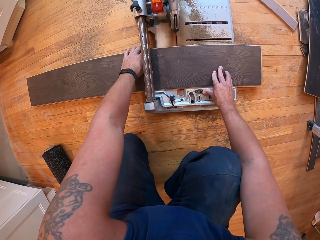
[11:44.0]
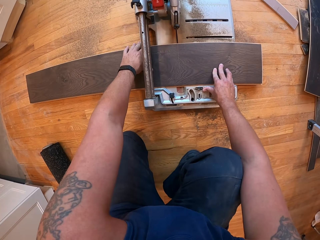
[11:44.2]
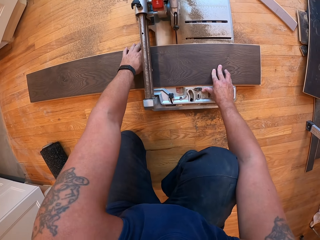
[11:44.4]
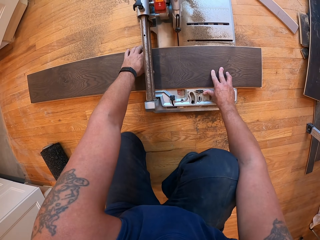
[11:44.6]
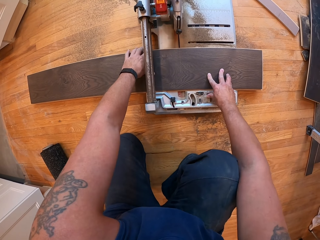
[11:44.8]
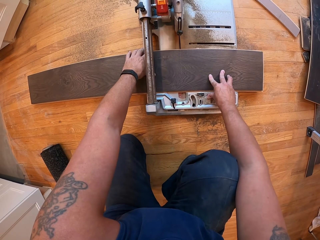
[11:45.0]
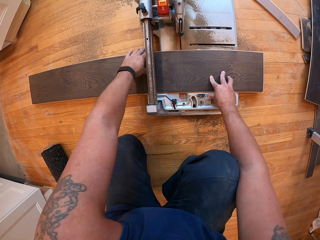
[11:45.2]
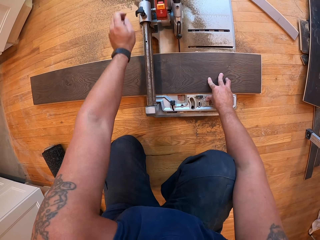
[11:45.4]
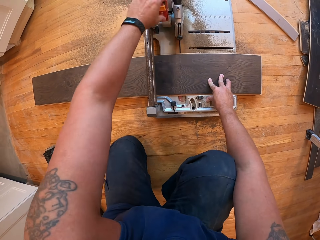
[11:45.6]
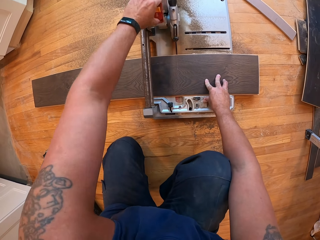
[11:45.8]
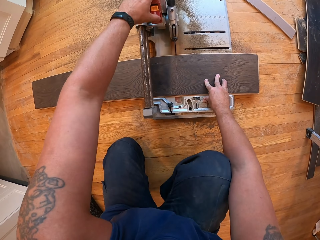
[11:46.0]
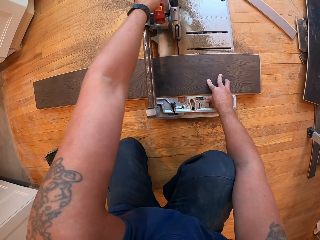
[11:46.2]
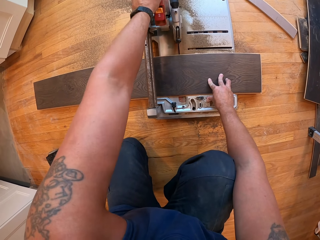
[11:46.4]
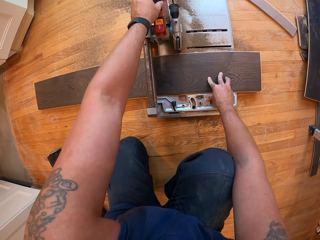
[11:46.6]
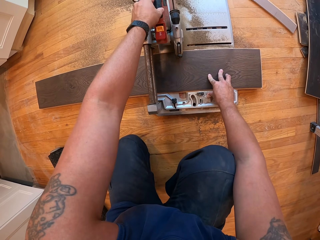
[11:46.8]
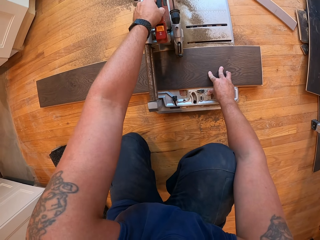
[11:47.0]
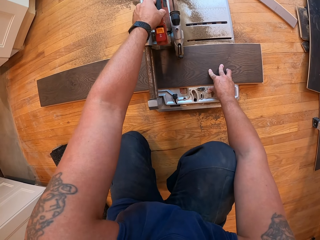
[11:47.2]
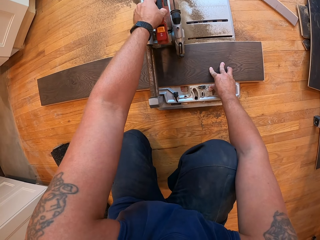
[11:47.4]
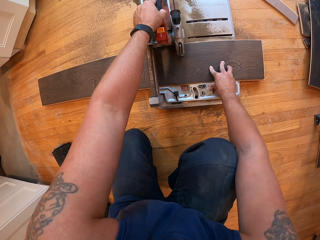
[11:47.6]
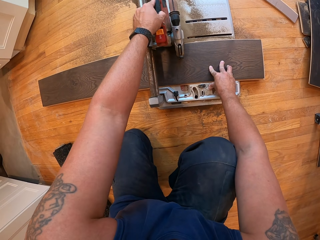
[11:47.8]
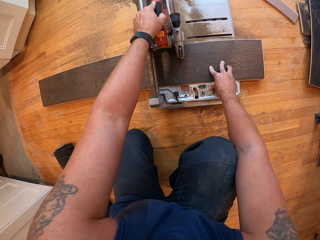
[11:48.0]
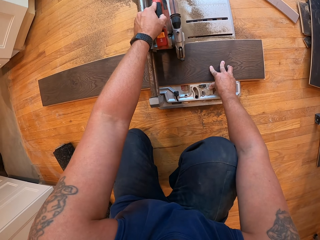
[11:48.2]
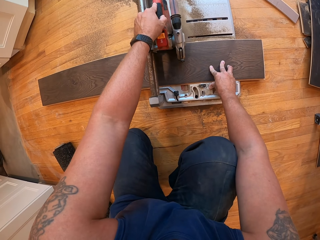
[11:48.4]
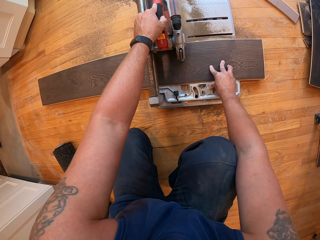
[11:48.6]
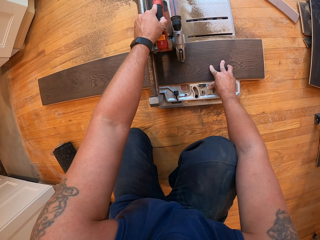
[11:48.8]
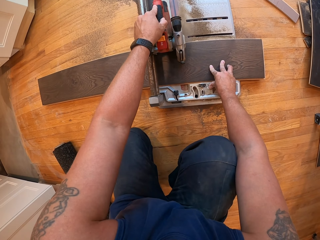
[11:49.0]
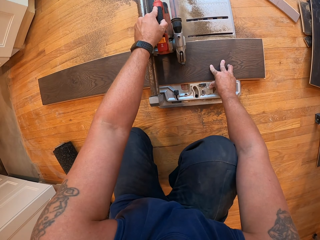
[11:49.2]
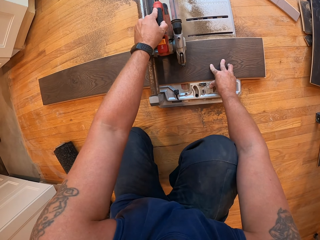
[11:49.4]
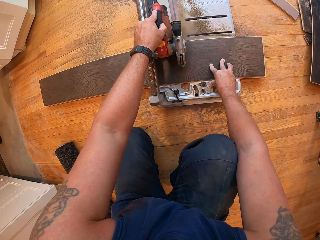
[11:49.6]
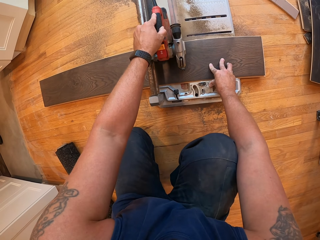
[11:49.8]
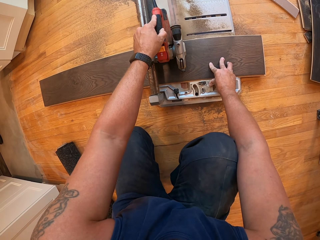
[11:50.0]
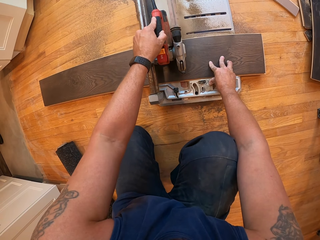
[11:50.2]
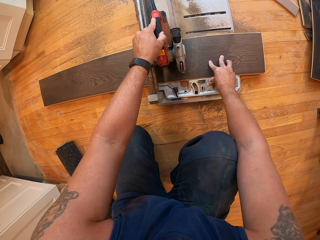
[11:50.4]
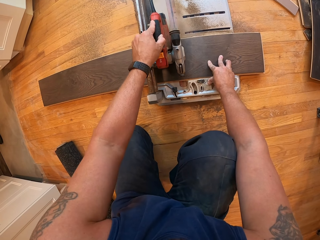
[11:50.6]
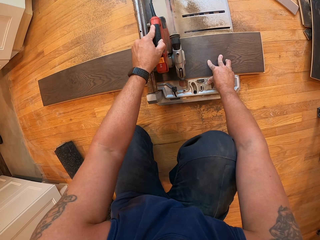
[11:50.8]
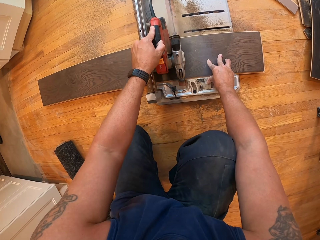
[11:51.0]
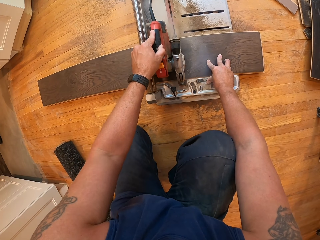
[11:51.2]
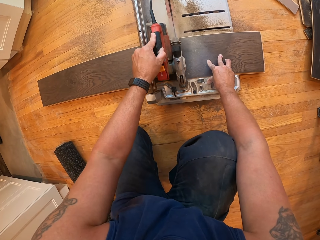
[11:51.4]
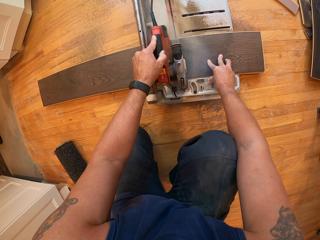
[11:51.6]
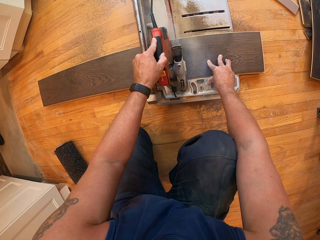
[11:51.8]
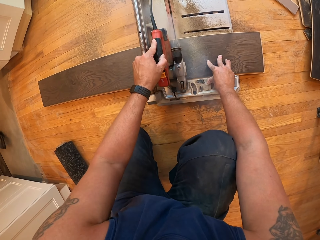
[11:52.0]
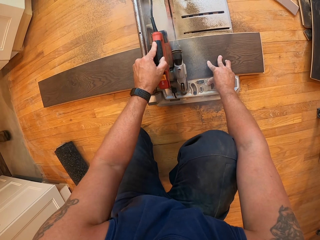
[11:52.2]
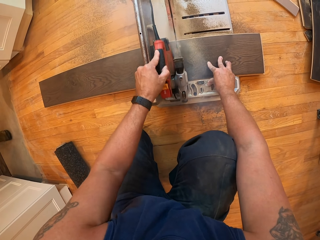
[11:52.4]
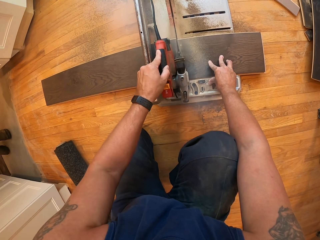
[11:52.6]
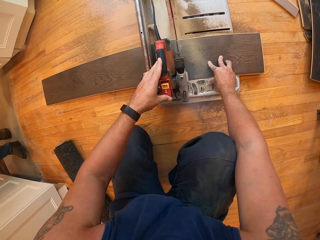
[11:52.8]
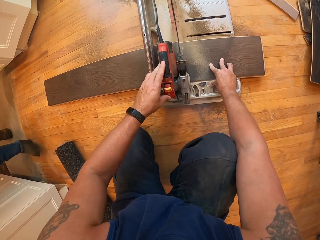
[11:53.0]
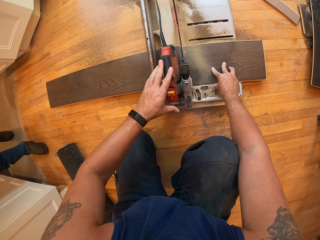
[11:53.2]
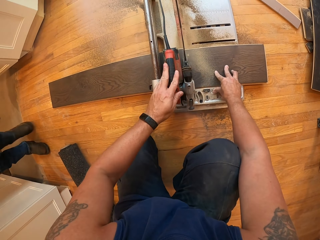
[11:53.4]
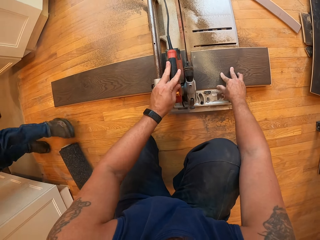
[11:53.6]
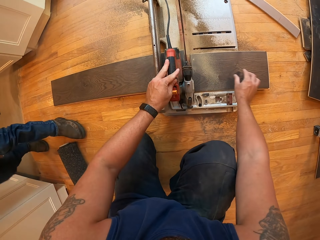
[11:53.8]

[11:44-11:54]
The camera wearer holds the wood with hands. They cut the piece of wood with the circular saw. They hold the cutting machine knob.

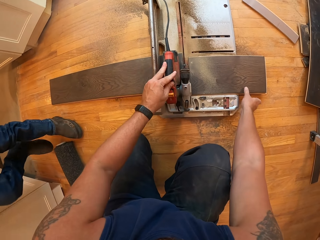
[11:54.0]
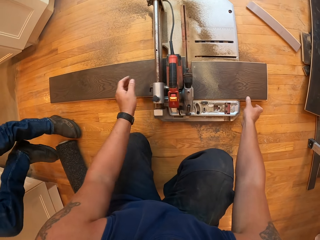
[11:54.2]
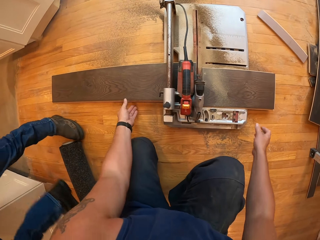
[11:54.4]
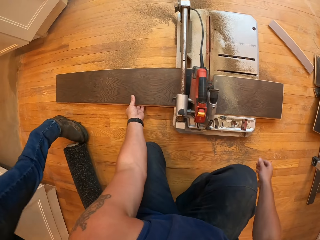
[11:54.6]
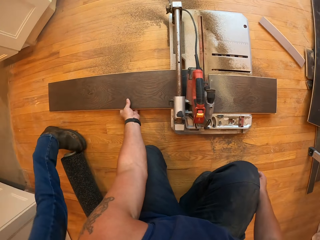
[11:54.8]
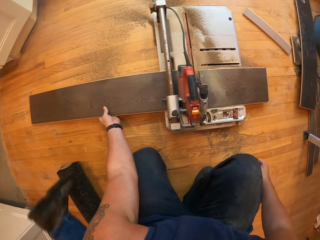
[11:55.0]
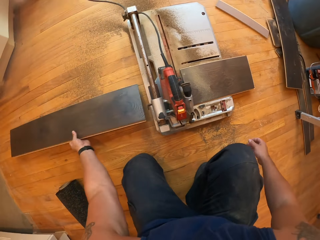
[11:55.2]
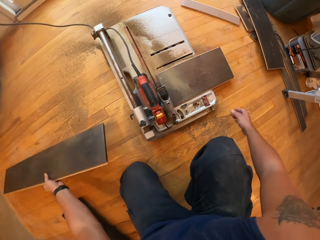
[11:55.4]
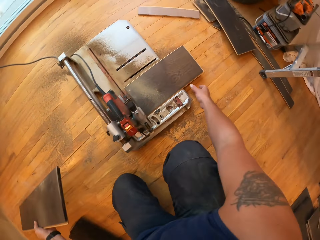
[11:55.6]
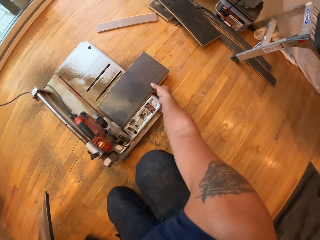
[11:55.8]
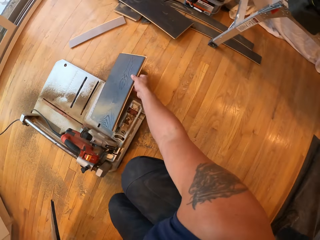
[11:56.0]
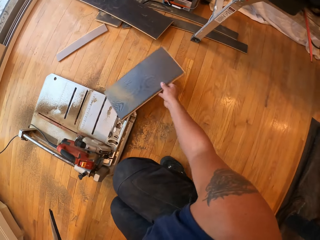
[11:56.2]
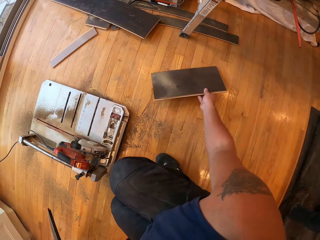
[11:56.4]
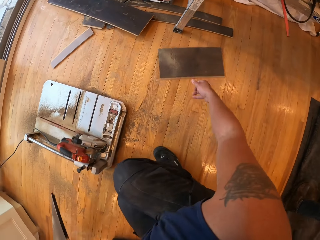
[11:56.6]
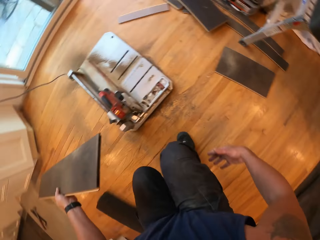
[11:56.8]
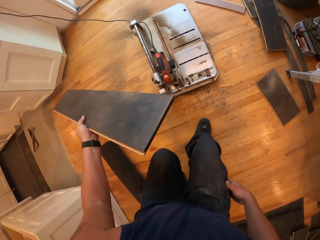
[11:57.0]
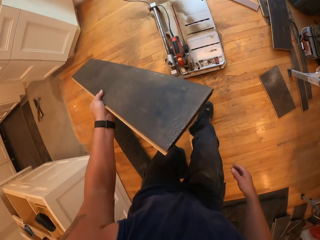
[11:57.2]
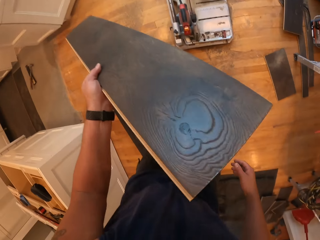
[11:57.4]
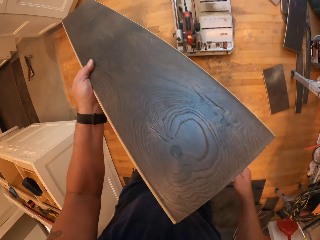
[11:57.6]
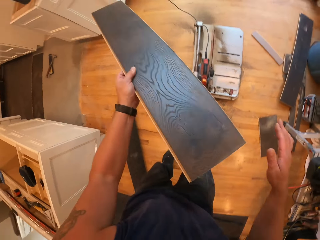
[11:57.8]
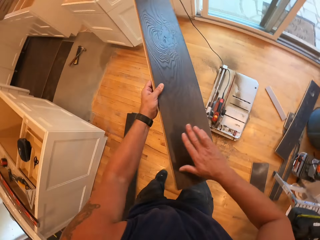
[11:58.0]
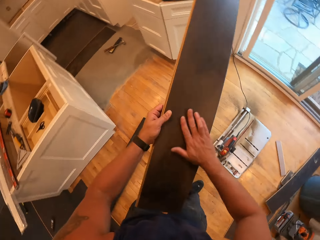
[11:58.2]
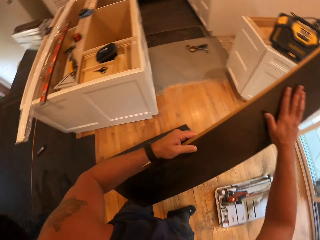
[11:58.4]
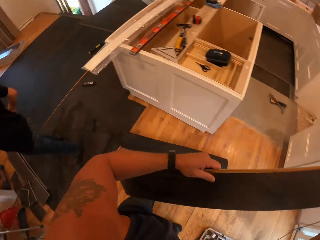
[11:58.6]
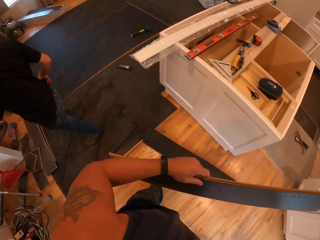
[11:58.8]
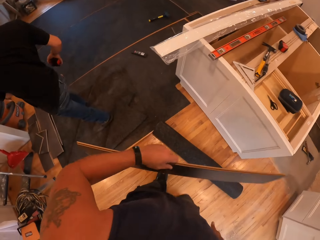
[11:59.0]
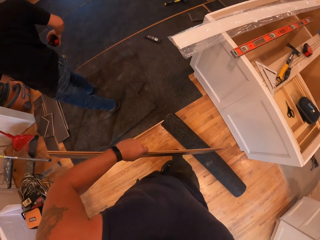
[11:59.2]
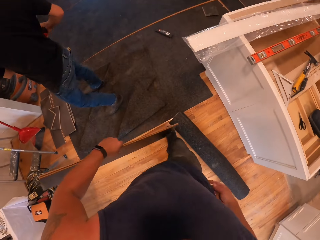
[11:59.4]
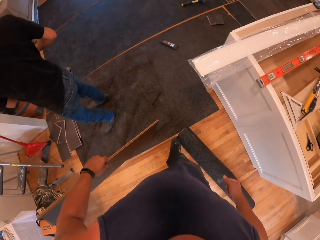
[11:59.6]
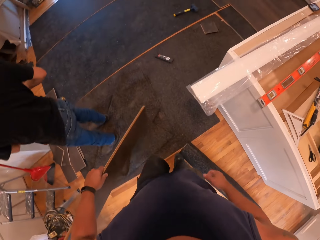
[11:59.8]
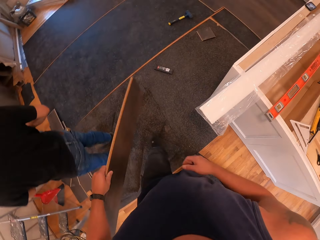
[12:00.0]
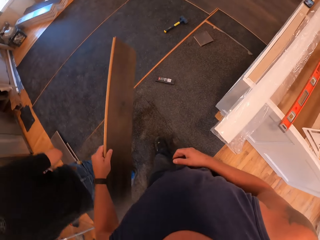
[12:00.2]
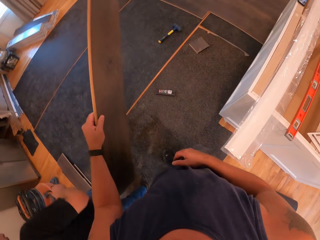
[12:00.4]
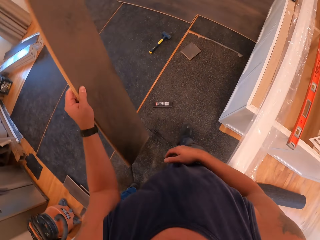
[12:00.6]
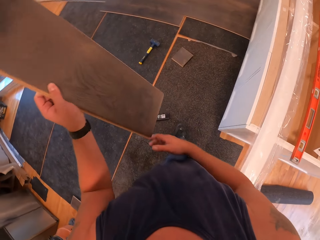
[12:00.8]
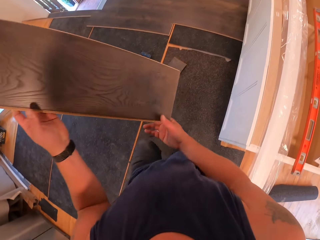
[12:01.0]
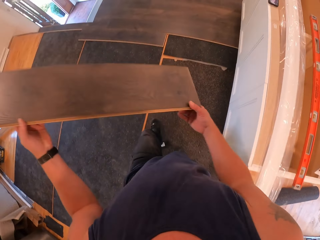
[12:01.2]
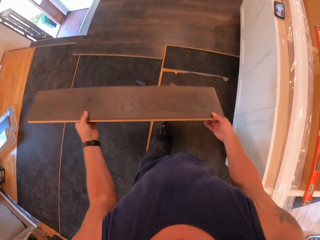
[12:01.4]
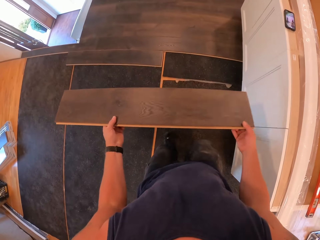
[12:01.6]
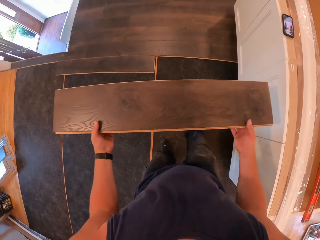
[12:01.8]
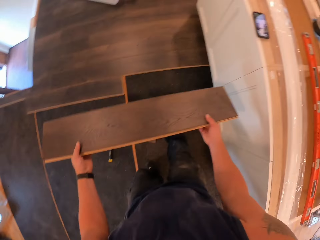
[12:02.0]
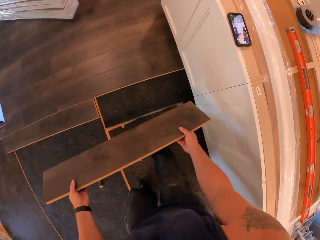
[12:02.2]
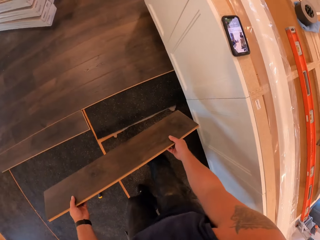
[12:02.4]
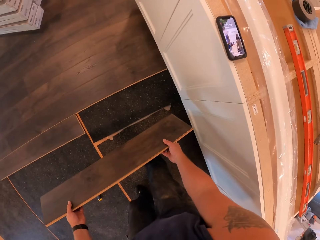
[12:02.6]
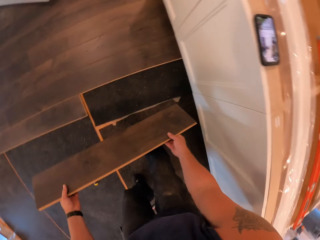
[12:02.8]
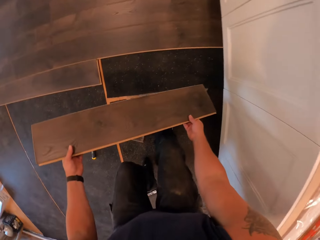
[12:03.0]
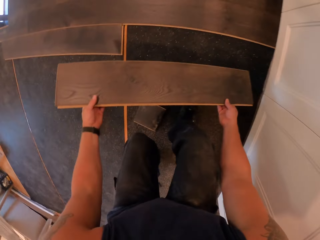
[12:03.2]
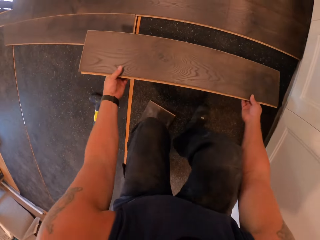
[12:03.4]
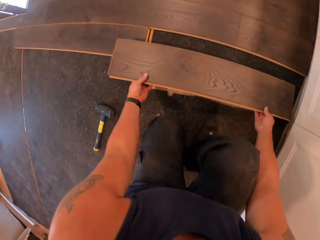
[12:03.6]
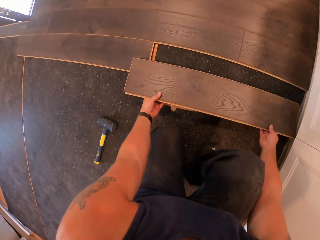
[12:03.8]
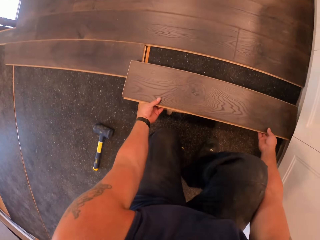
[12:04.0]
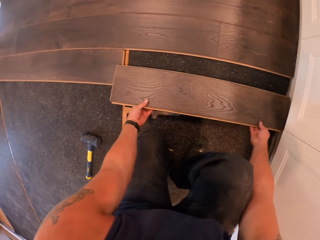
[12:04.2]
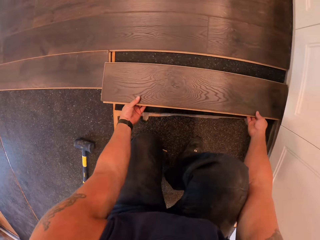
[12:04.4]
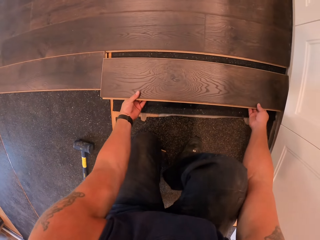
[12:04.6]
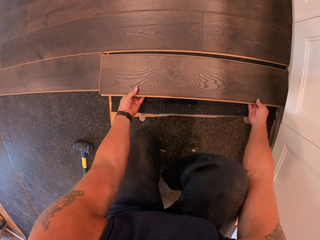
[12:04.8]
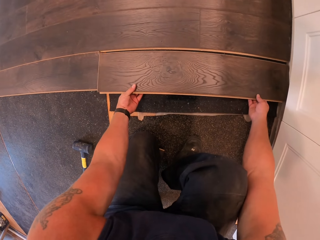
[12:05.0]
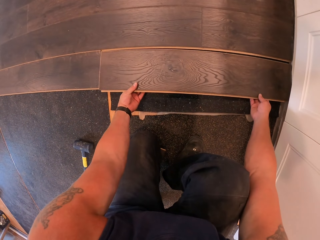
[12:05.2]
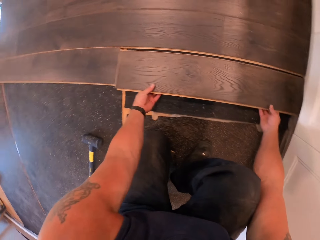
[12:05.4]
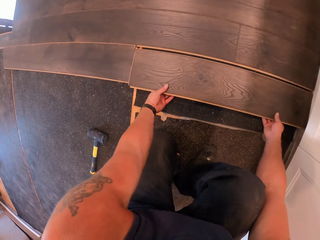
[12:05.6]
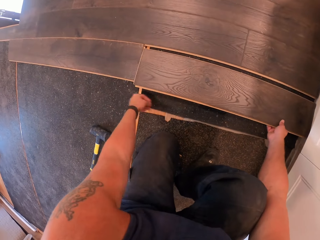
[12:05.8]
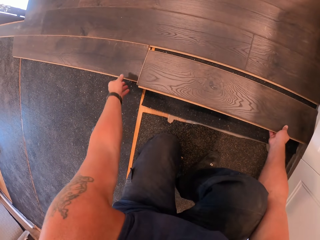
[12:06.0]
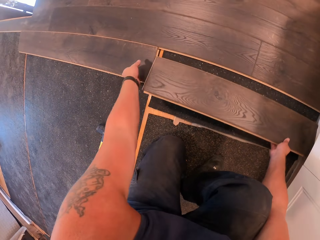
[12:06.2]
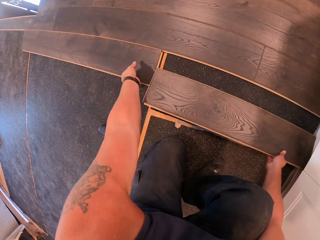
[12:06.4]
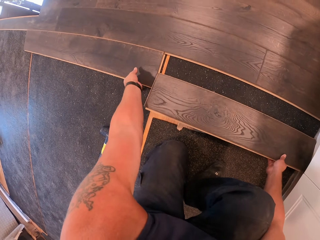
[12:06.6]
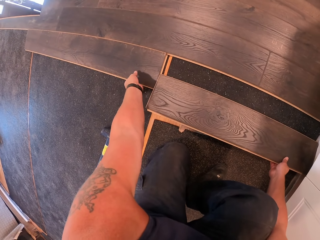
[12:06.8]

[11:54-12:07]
The camera wearer picks the piece of wood with his left hand. He picks the piece of wood with his right hand. He drops the piece of wood on the floor with his left hand. He holds the piece of wood. He wipes the surface of the wood with his right hand. He walks toward the cabinet. He holds the piece of wood with hands. He fixes the piece of wood. He sets the piece of wood on the floor with both hands.
